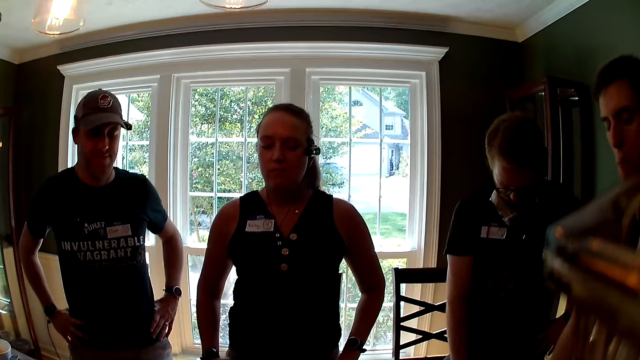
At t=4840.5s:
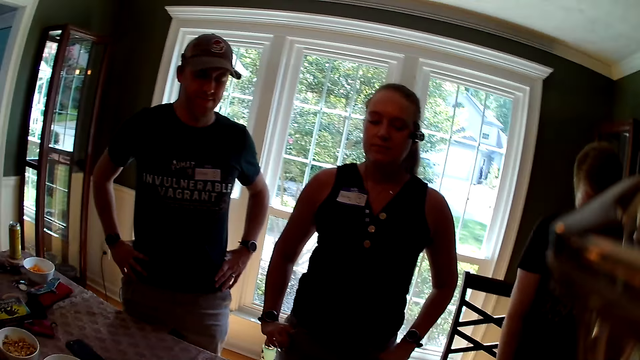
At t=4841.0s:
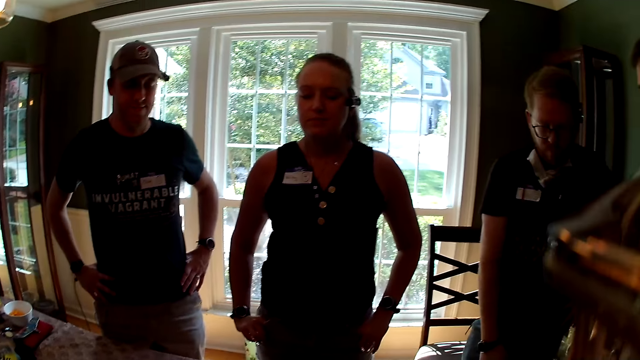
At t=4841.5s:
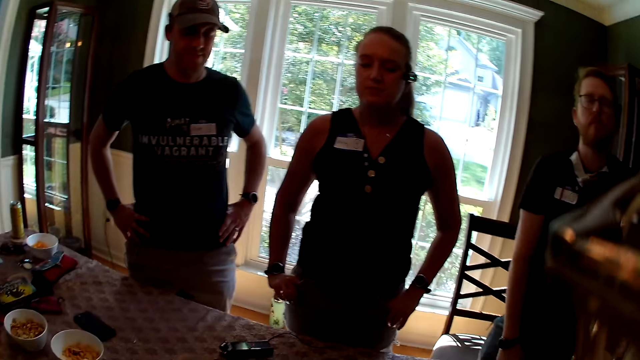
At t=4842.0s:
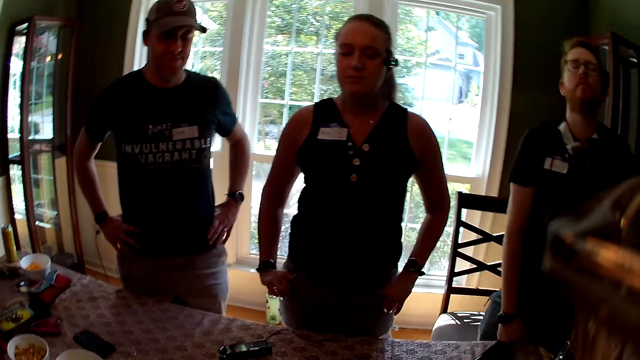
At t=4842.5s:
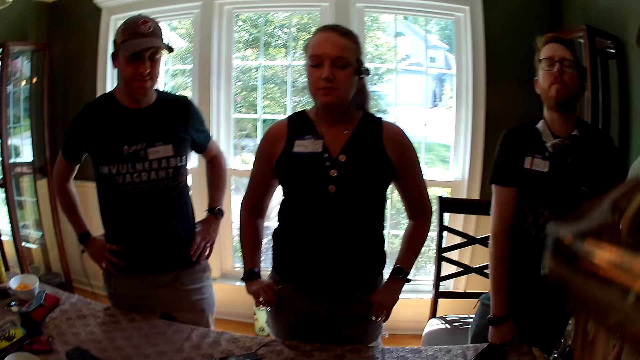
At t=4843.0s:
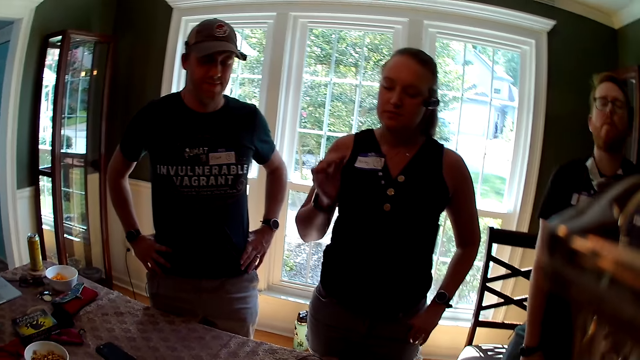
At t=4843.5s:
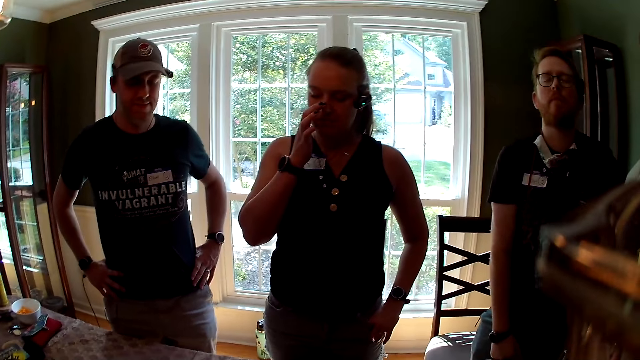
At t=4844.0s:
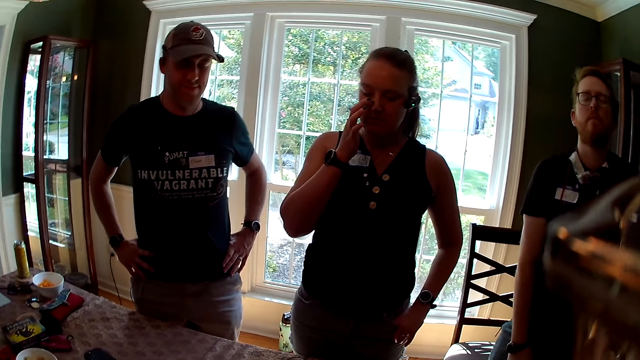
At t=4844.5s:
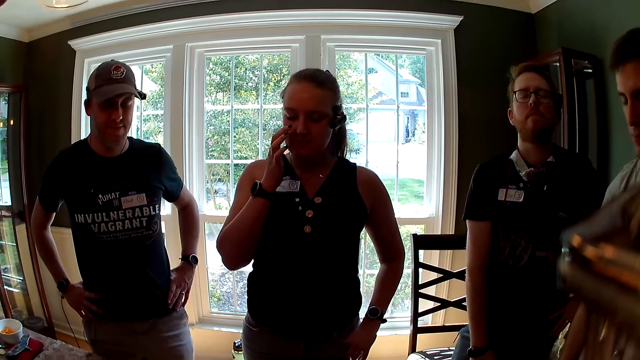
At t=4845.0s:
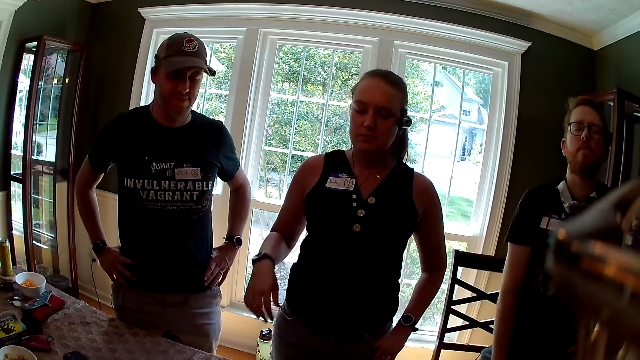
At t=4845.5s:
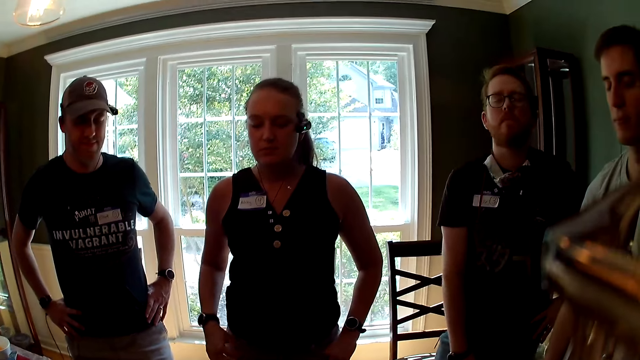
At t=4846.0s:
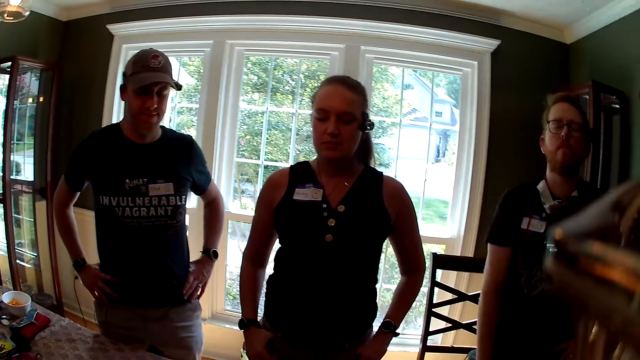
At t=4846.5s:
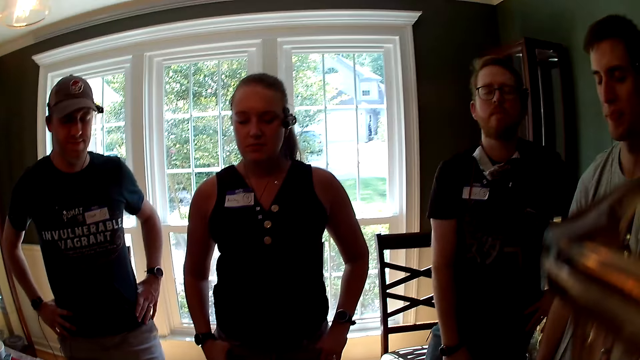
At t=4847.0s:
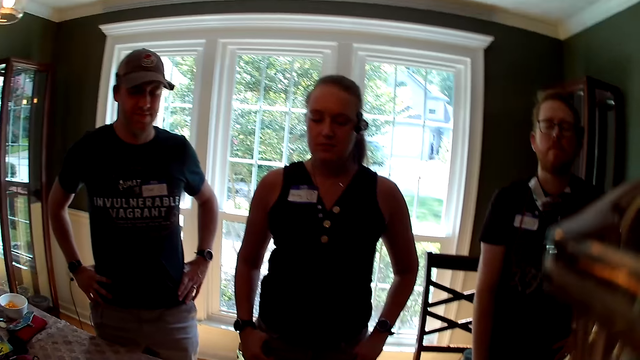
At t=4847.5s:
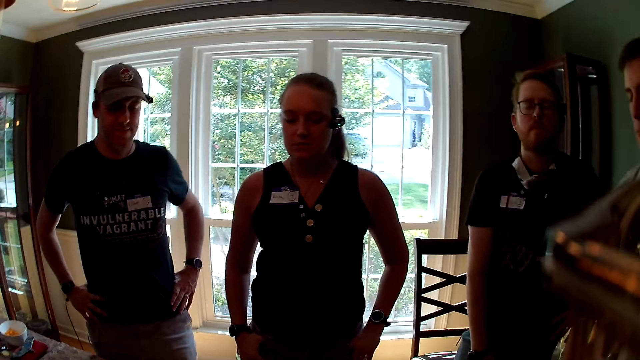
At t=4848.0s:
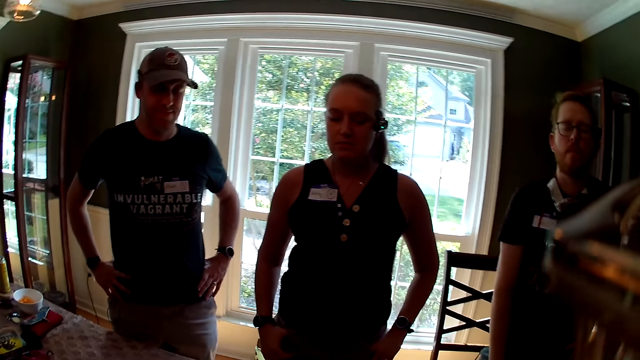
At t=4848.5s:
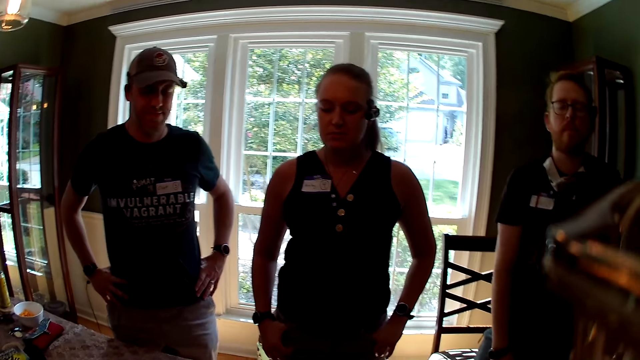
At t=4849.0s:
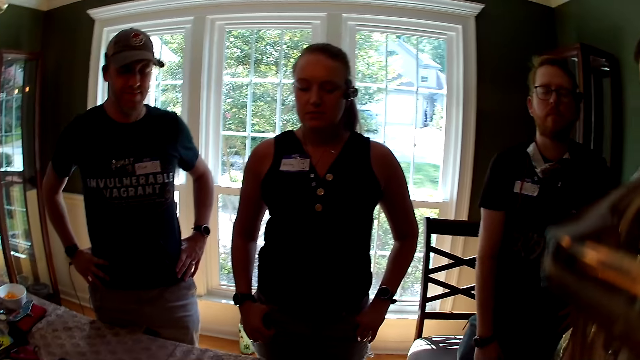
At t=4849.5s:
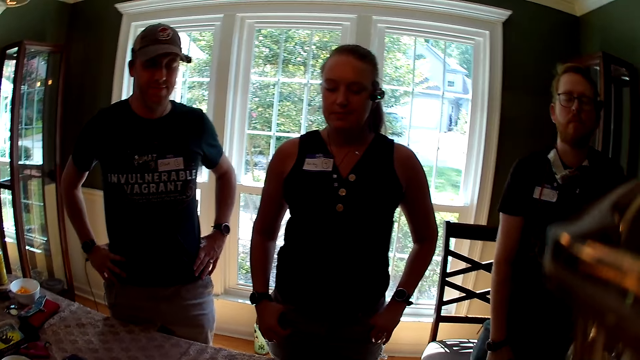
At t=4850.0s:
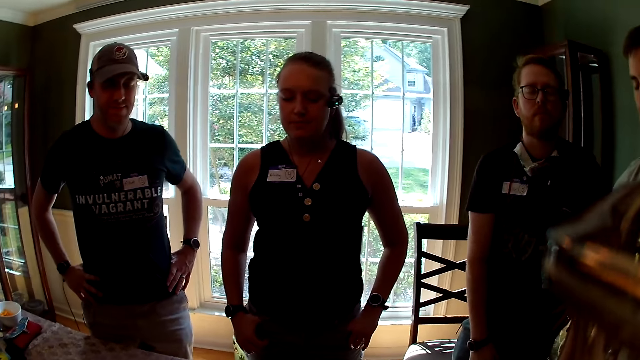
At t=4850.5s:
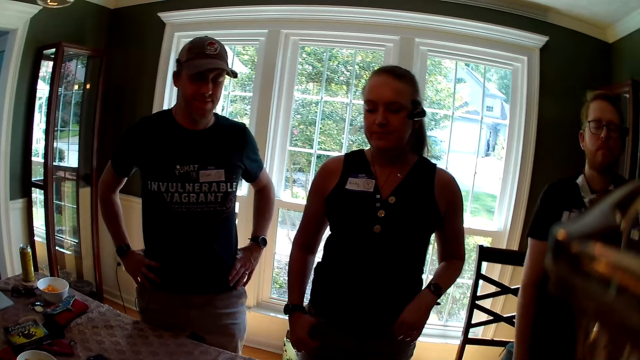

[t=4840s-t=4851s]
A woman touches her nose with her right hand. The woman scratches her face.

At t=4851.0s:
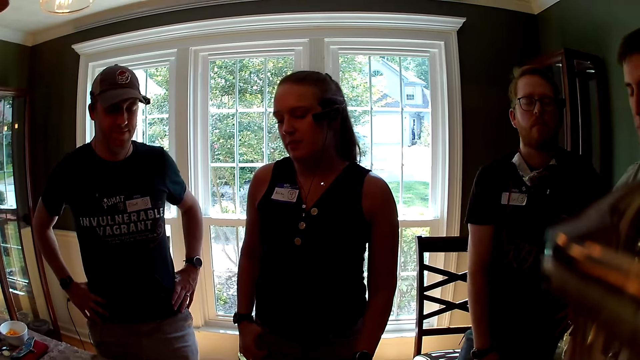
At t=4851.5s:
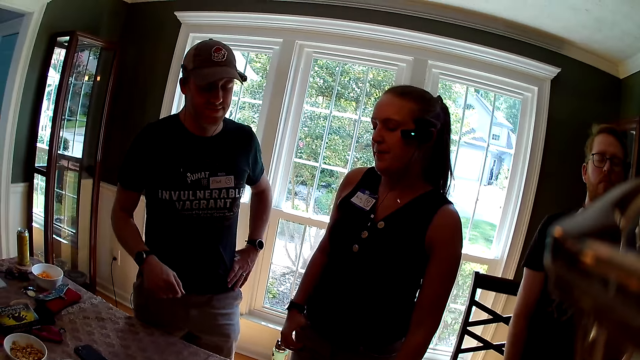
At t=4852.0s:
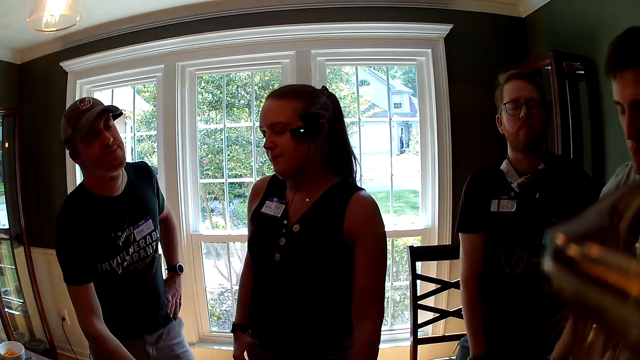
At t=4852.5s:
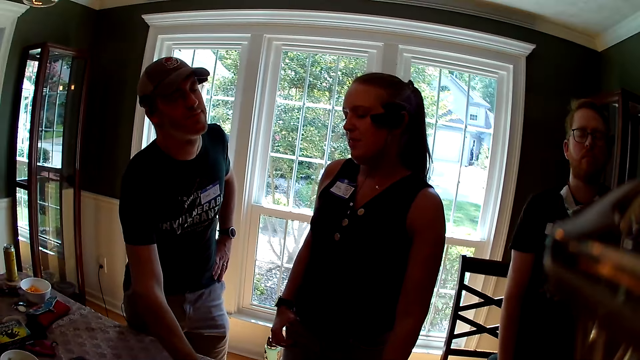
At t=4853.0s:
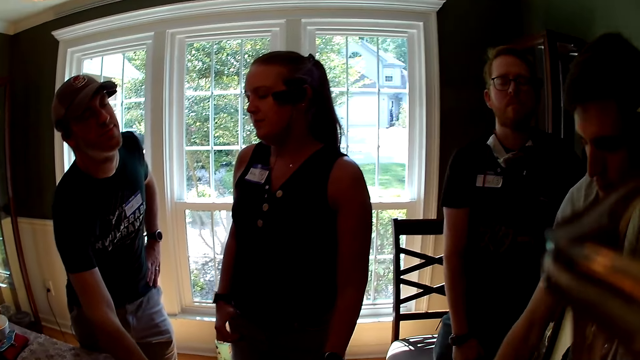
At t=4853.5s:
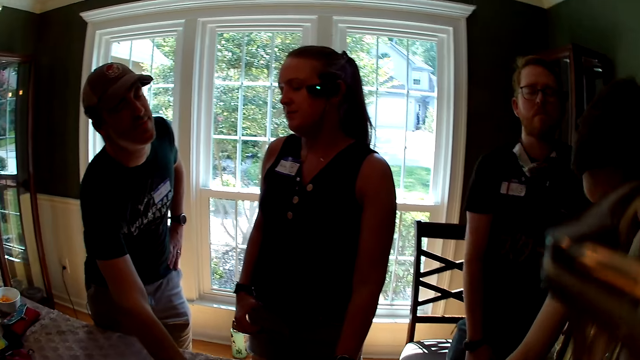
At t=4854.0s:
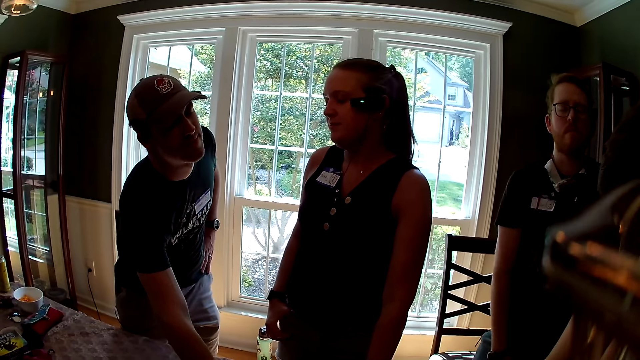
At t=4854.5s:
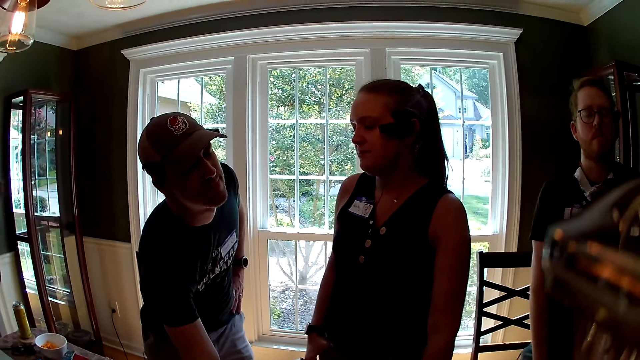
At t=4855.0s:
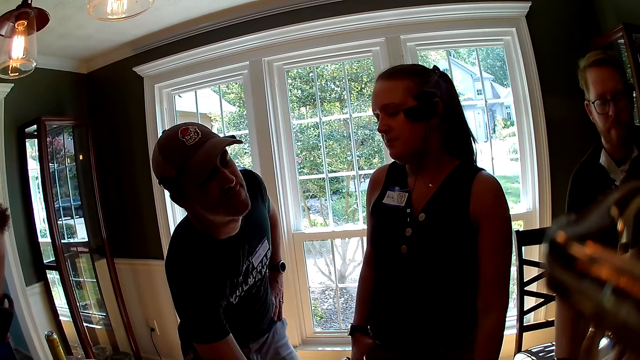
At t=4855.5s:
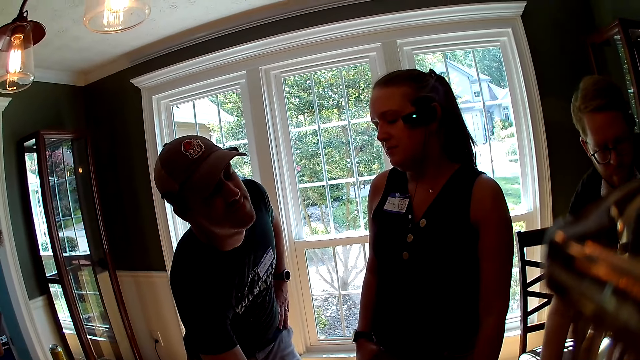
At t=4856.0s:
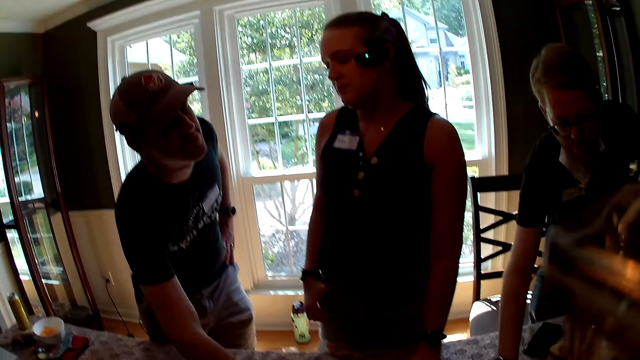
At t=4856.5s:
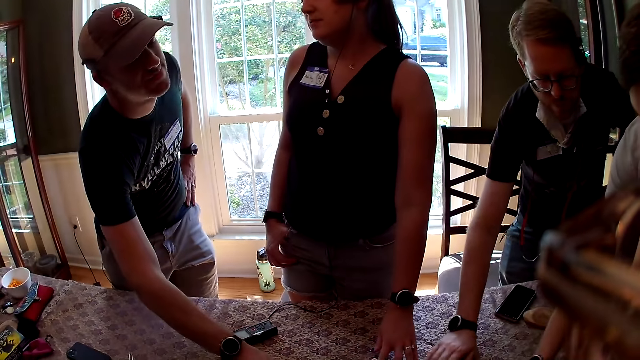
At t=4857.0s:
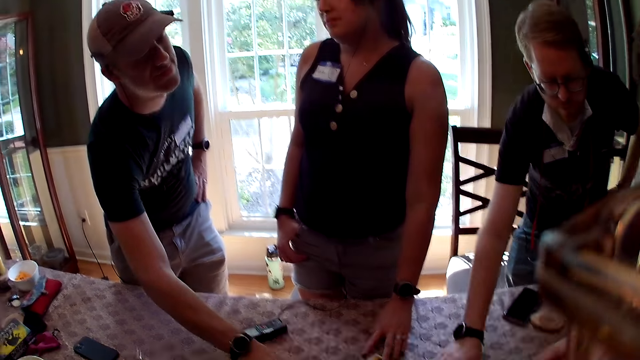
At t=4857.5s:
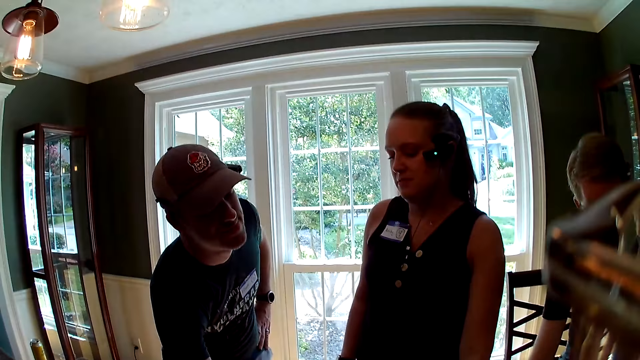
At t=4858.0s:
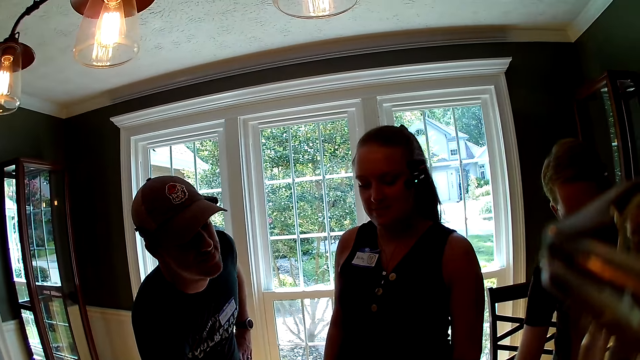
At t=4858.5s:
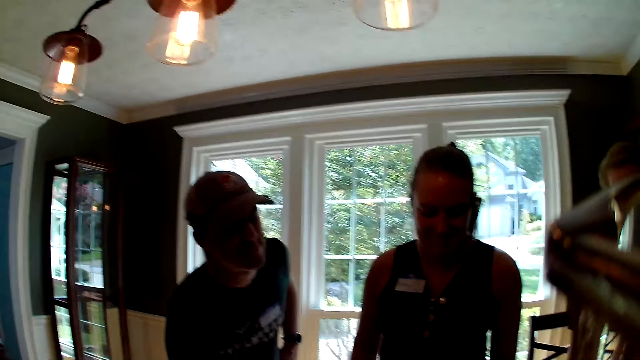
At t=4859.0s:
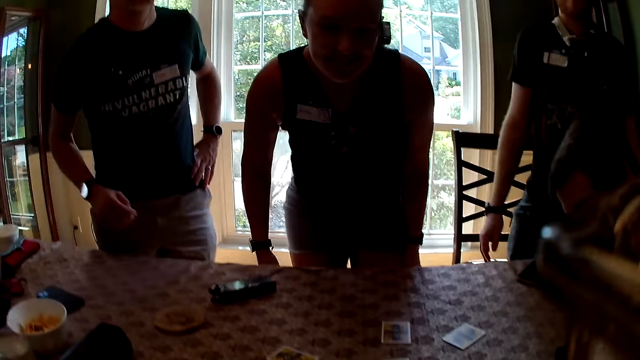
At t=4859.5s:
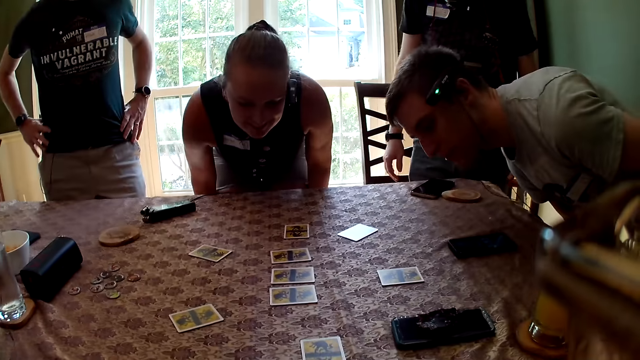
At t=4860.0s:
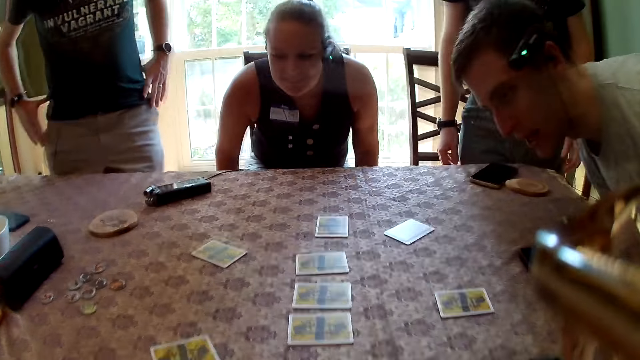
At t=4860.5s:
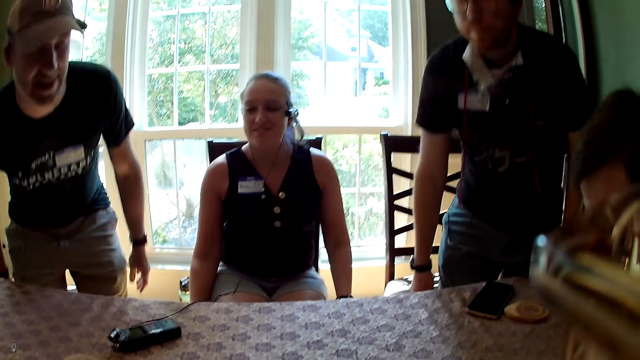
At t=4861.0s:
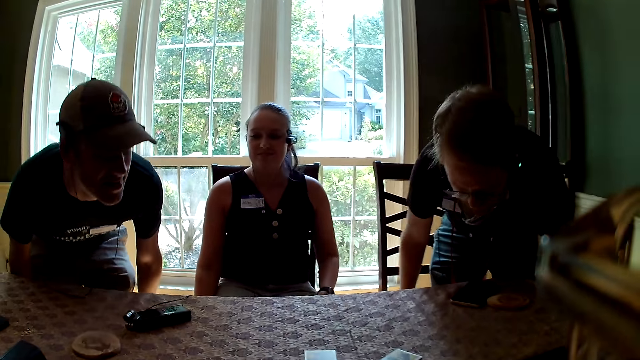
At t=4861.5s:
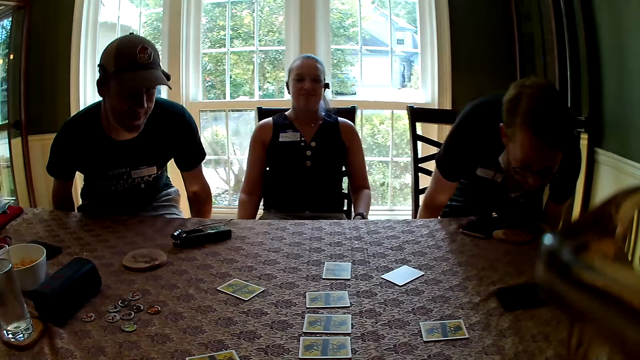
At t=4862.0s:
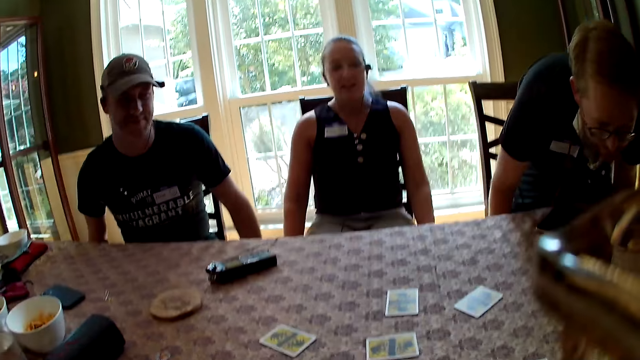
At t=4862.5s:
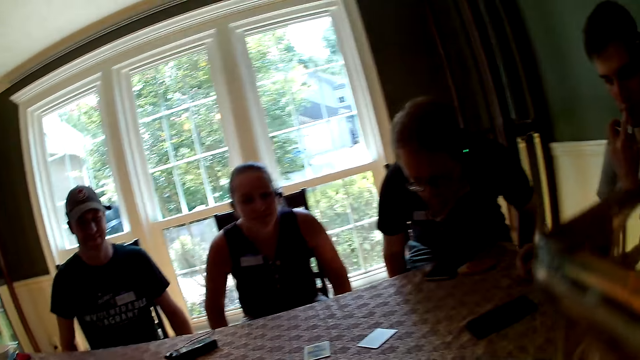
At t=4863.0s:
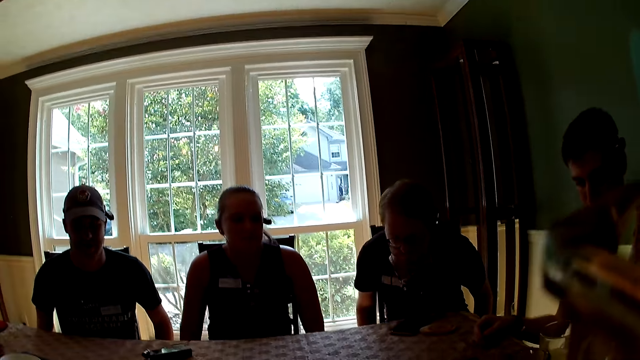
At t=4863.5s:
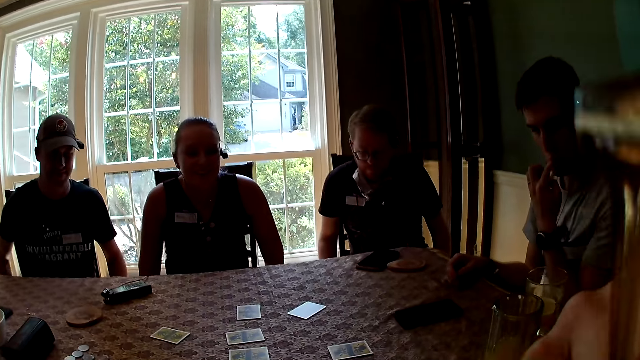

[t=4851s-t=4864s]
A woman closes her eyes. A man closes his eyes. Another man closes his eyes. The first man touches a card. The woman moves the card on the table around with her left hand. The other man moves the role card around the table with his right hand. The woman touches the card. The other man touches the card. The woman sits on the chair. A third man sits on the chair. The first man sits on the chair. The other man sits on the chair. The first man adjusts the chair with his hands.
